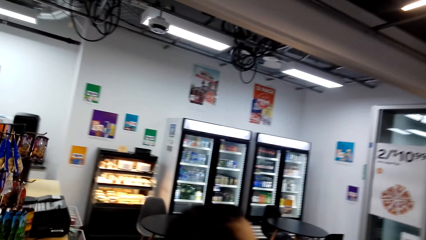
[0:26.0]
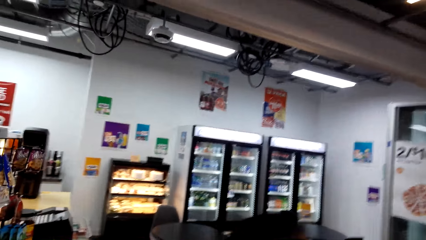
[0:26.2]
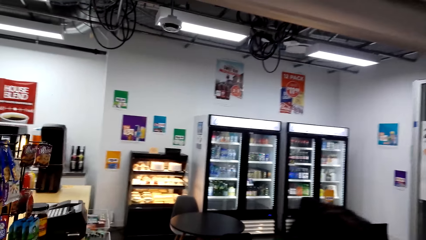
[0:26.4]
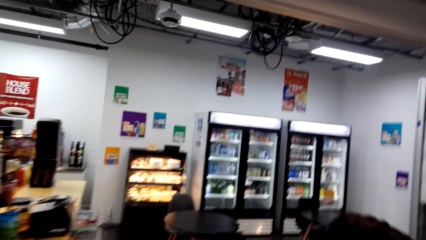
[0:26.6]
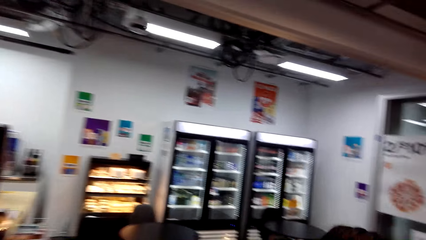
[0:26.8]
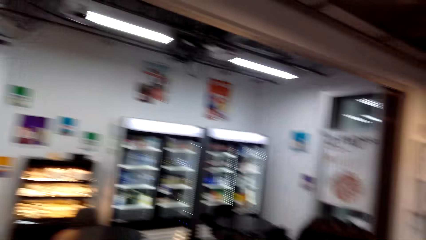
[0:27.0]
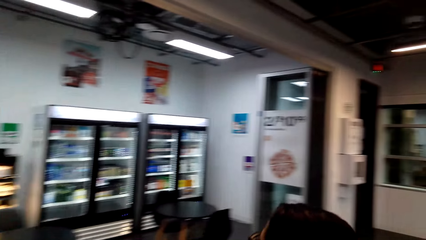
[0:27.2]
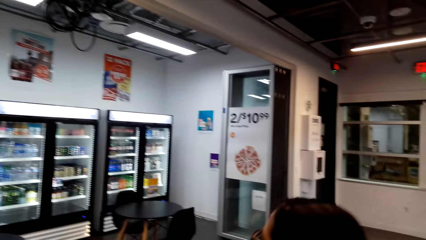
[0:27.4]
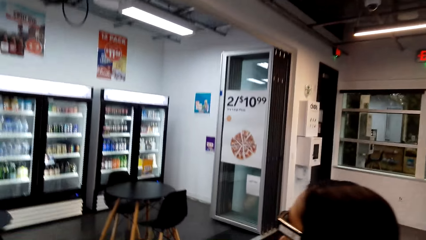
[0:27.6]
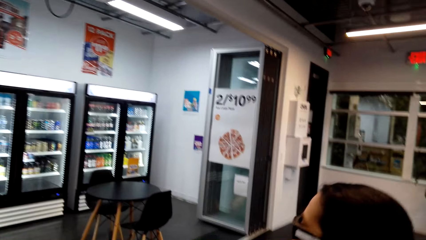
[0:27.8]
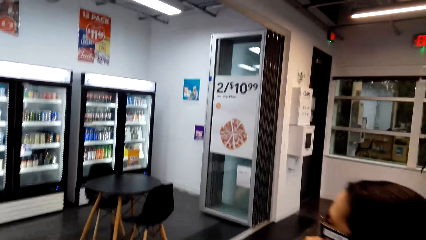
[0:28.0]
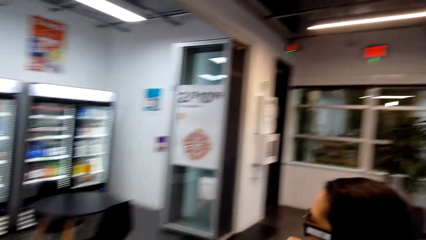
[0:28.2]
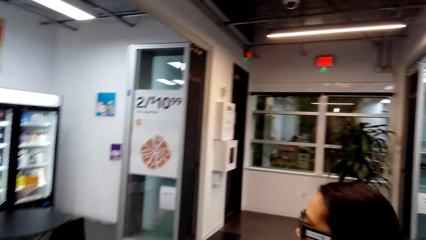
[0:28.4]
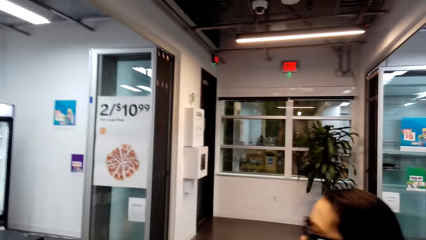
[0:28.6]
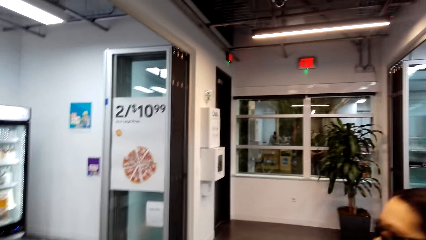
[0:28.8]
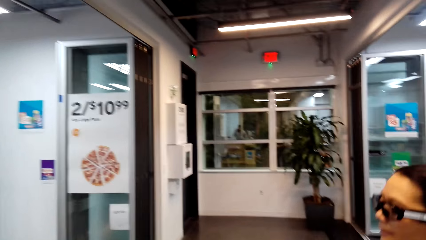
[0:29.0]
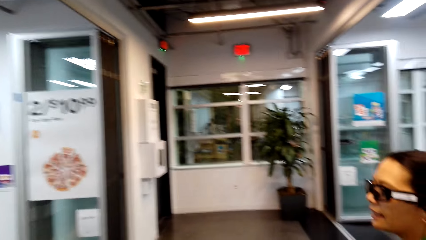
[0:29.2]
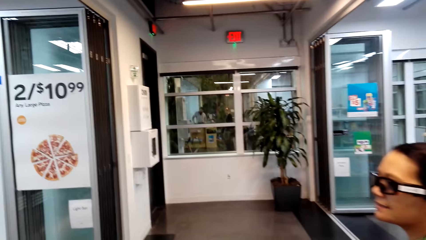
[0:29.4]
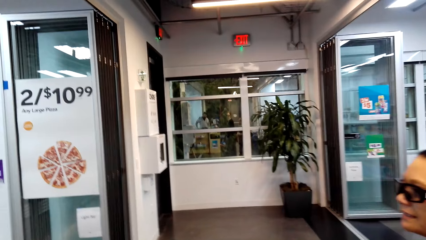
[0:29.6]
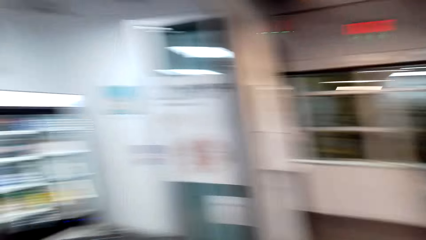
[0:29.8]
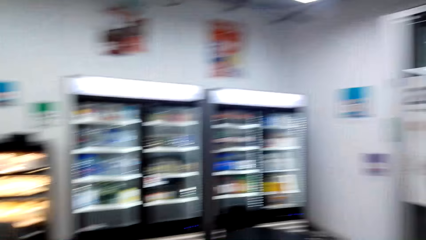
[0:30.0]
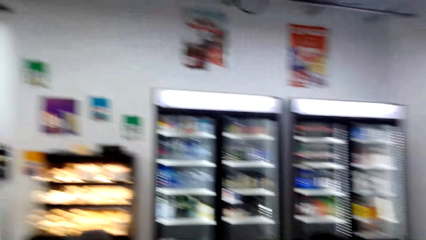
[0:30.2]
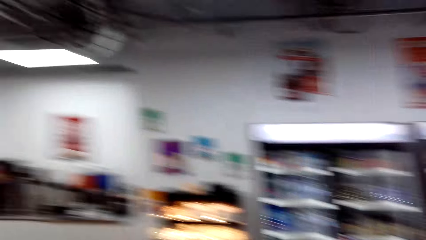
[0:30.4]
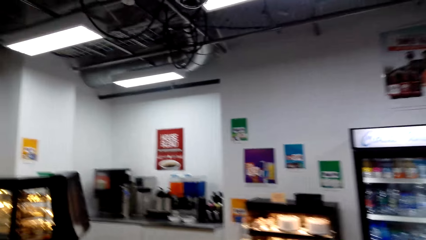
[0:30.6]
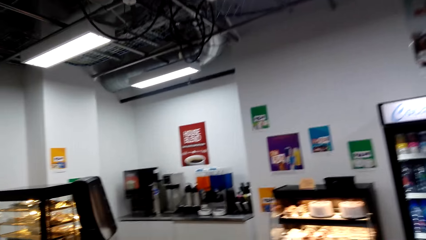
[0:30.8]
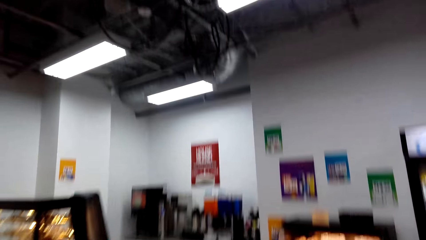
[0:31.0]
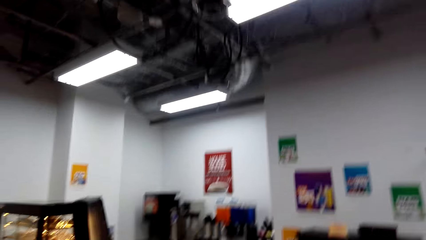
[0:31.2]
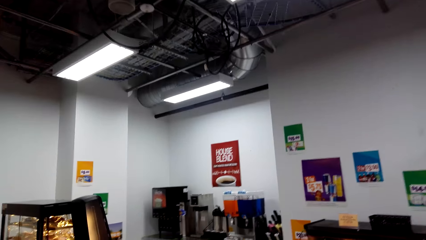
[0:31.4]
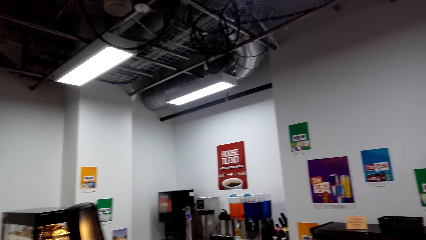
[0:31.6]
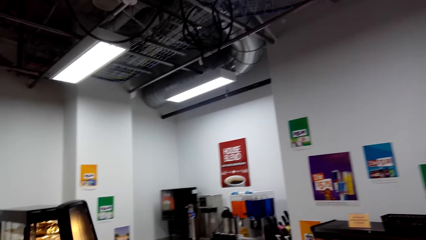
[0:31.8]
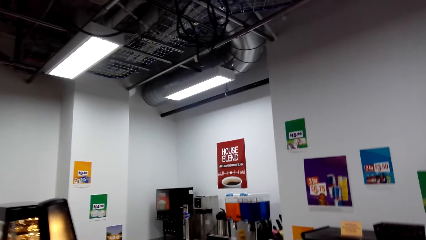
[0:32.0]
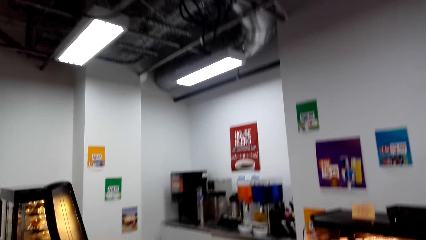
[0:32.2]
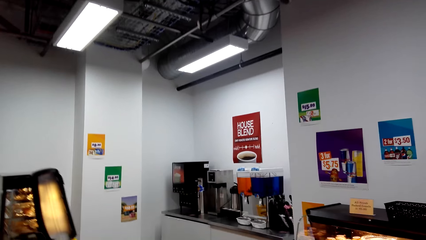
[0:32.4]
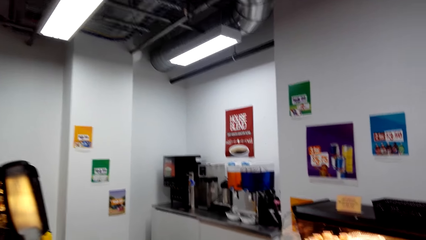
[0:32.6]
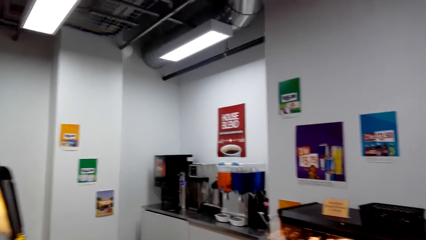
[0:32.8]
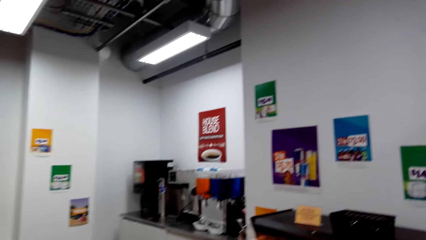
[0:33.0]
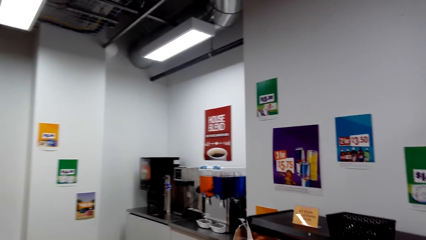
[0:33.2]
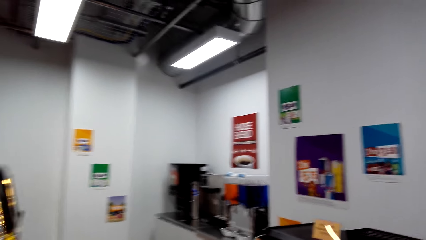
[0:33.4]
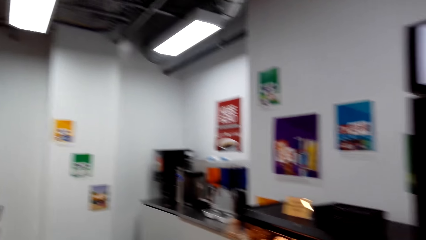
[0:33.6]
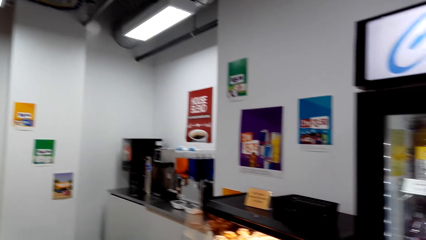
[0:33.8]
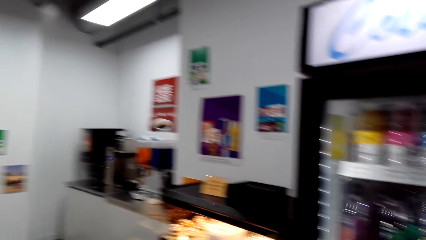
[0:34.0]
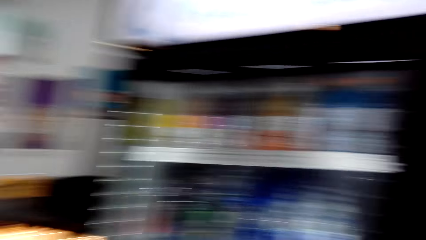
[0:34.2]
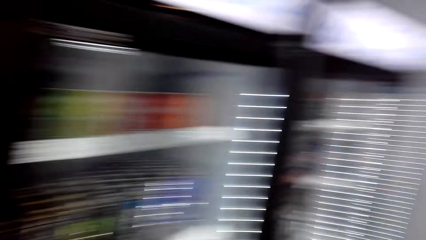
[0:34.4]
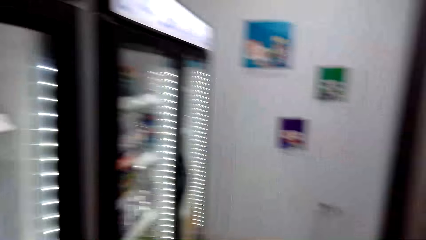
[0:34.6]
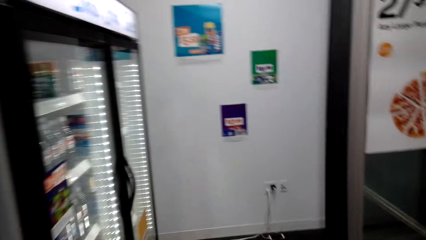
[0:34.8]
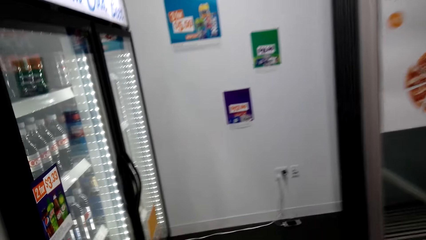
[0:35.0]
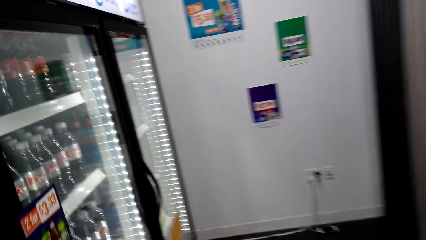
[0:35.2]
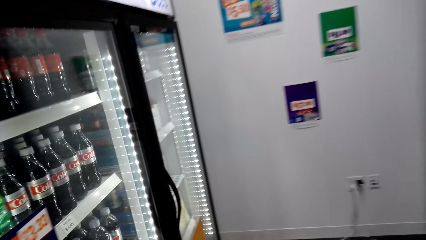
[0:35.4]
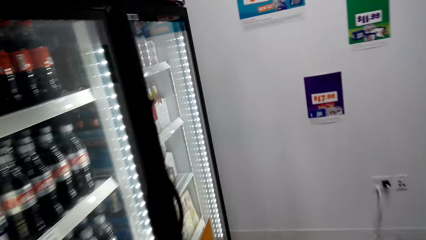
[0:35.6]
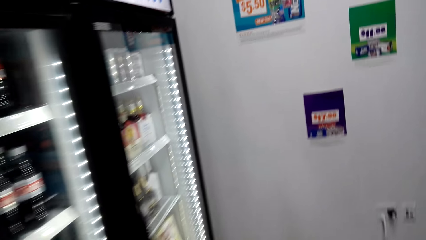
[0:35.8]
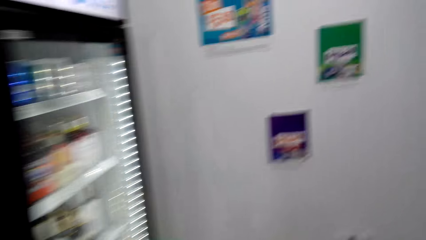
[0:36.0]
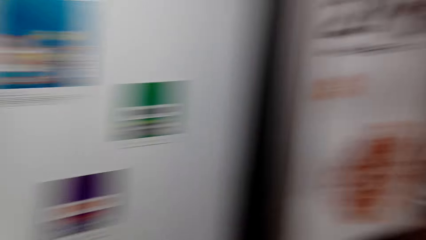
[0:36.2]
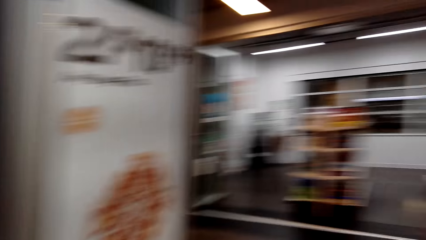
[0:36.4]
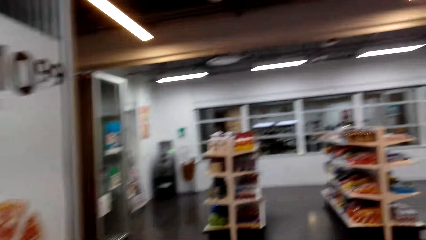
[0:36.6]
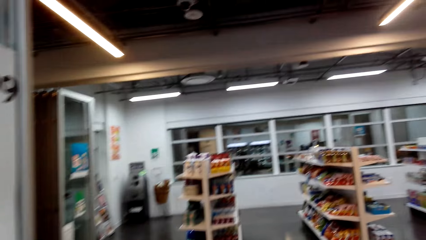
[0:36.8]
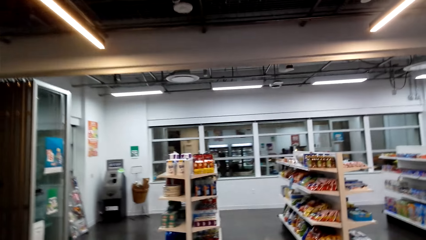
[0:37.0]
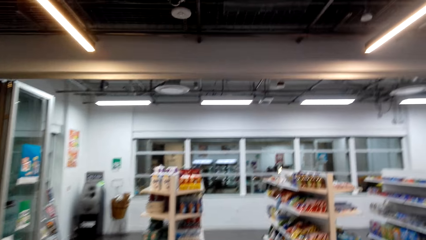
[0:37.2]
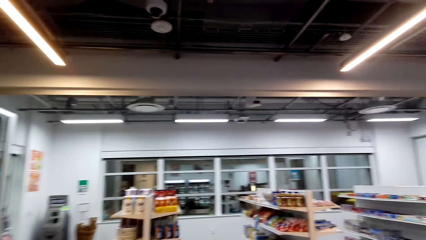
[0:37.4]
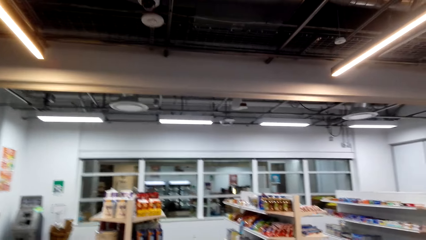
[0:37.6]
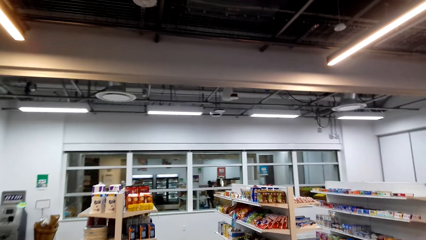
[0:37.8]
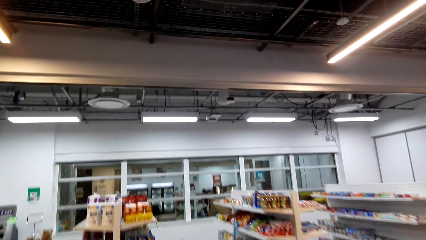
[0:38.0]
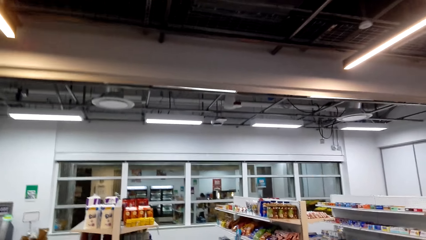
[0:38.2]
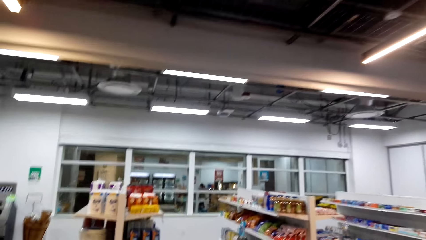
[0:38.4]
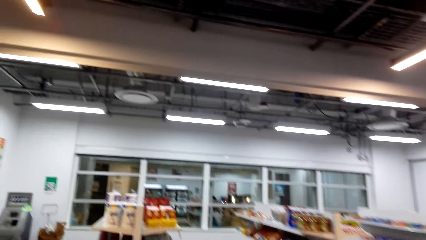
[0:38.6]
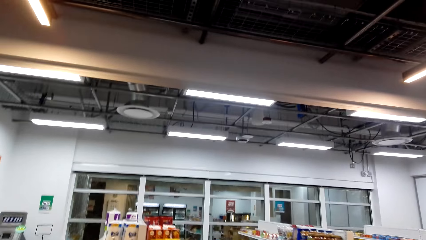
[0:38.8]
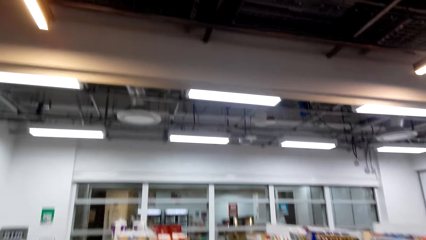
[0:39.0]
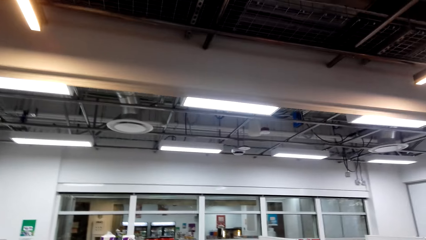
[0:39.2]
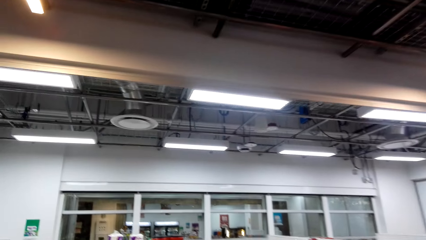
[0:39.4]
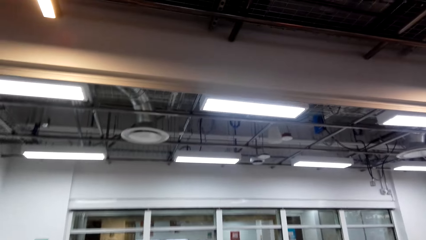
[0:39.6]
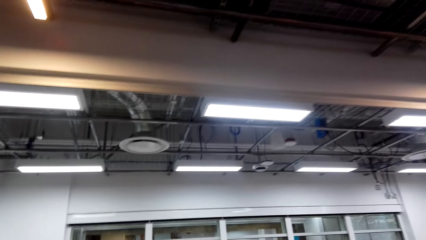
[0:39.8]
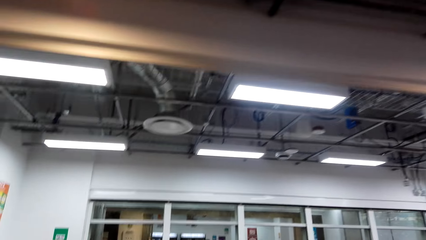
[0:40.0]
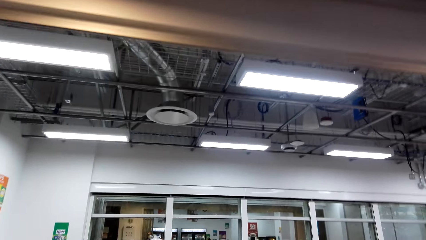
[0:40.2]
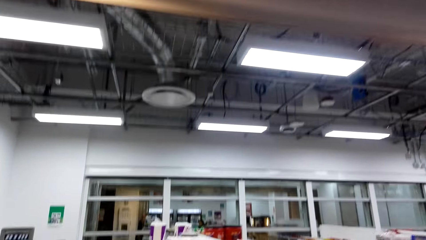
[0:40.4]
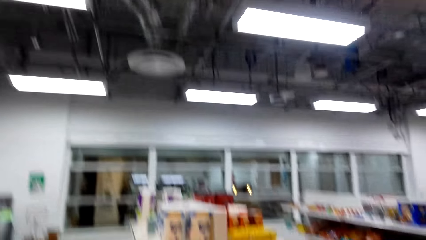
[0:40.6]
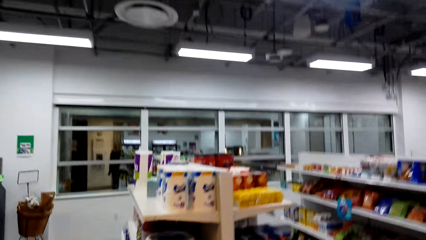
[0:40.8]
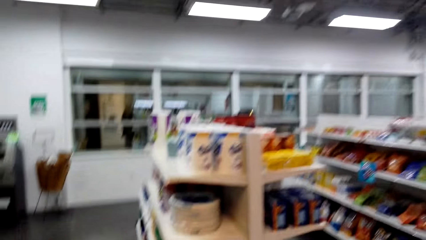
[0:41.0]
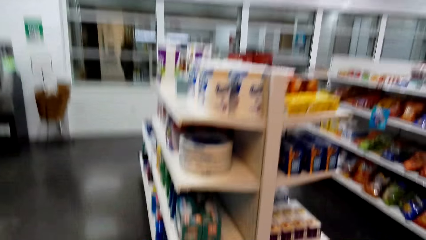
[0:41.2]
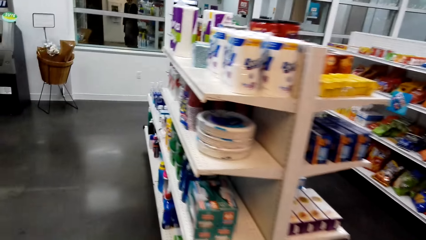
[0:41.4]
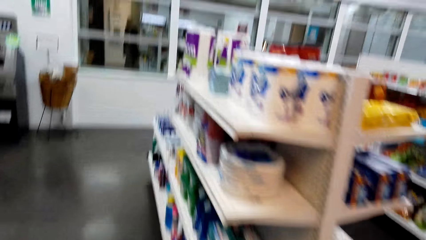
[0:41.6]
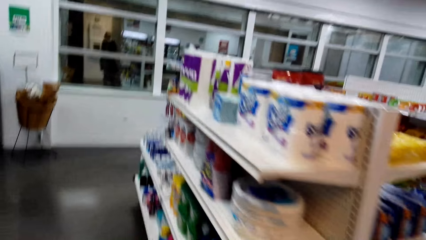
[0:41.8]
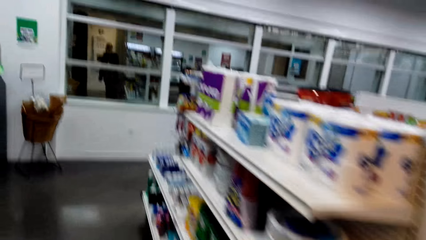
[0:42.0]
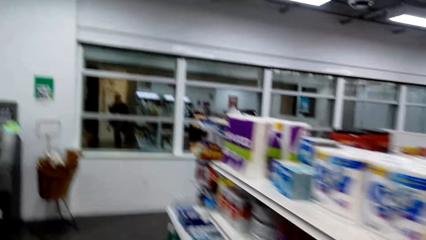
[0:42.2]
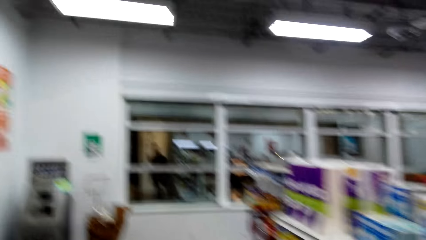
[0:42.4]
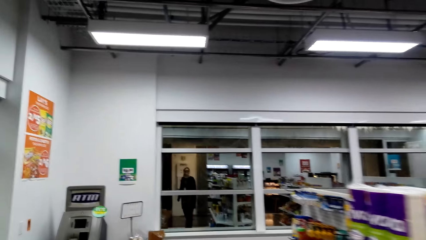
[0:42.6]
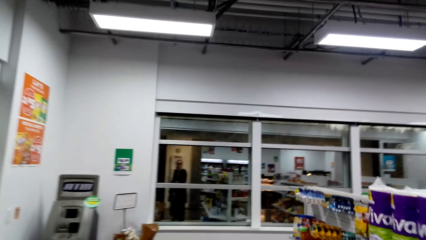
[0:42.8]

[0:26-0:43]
The camera wearer talks to a woman. The woman talks to the camera wearer. The camera wearer walks and looks around. They walk and look around again. They walk and look around again.
